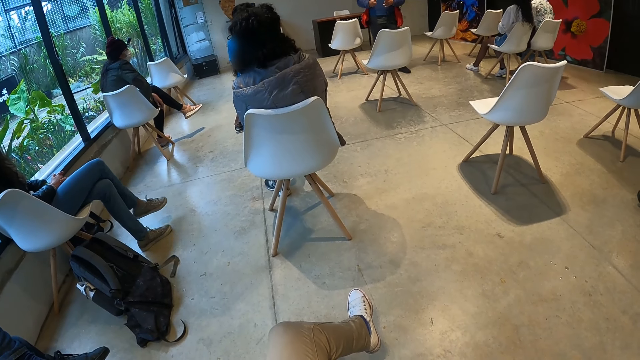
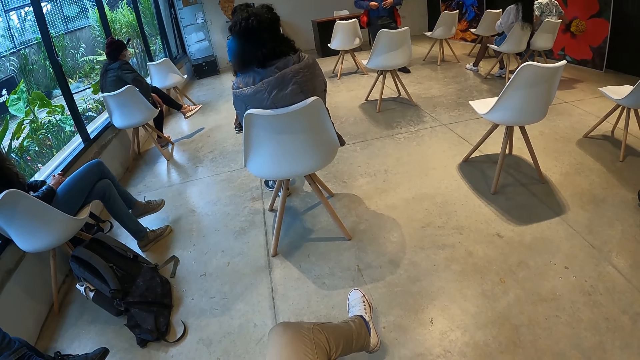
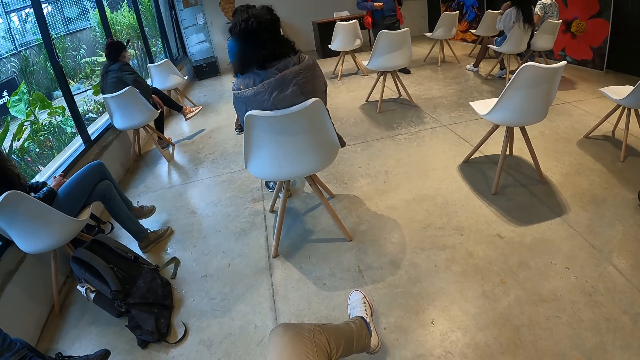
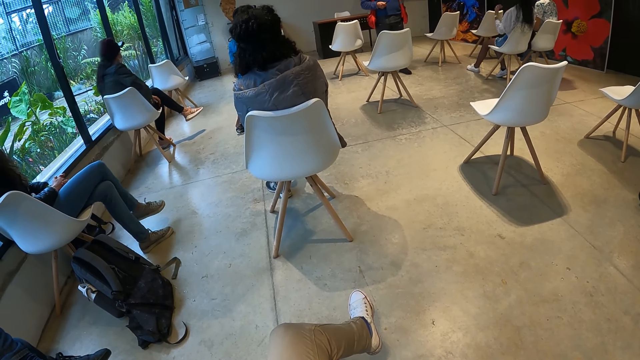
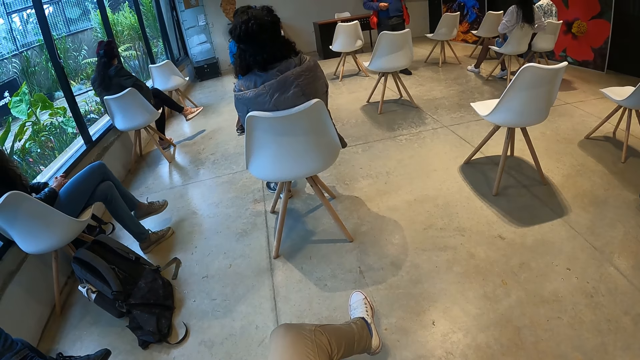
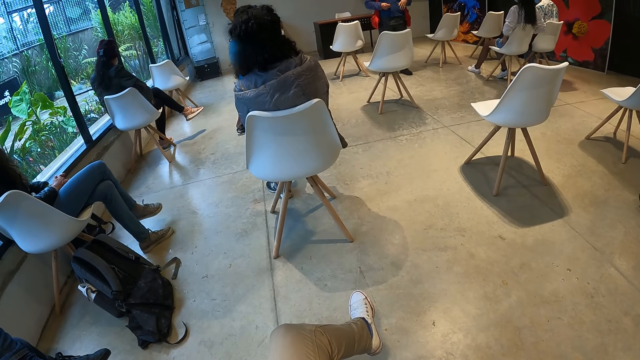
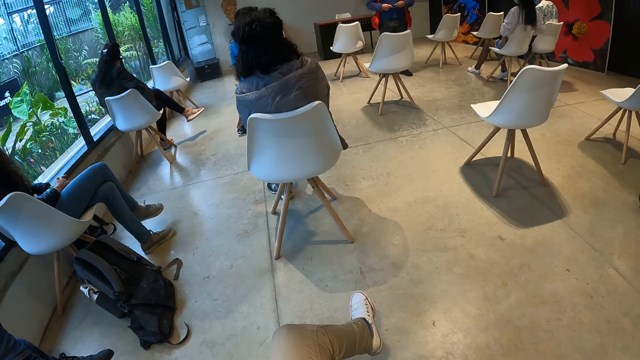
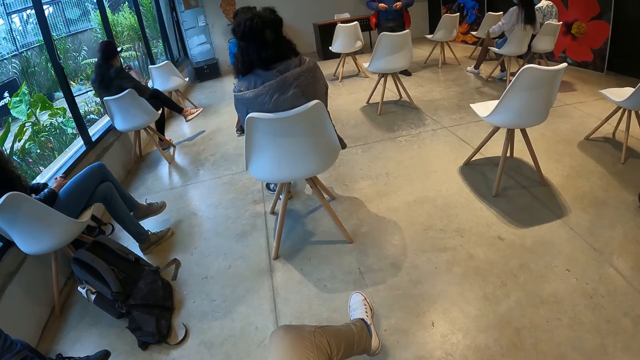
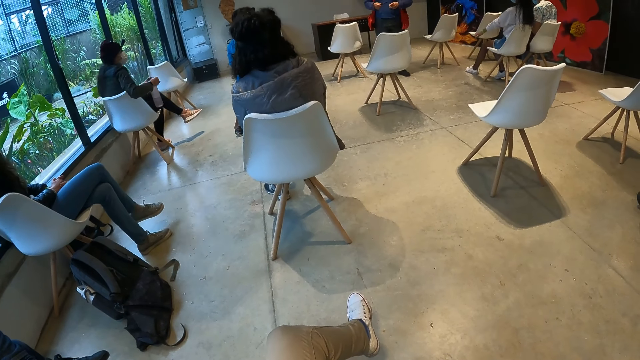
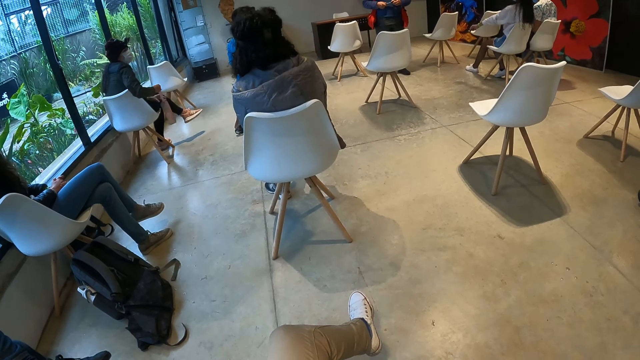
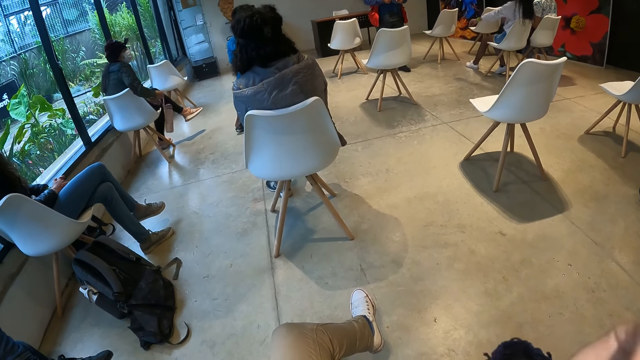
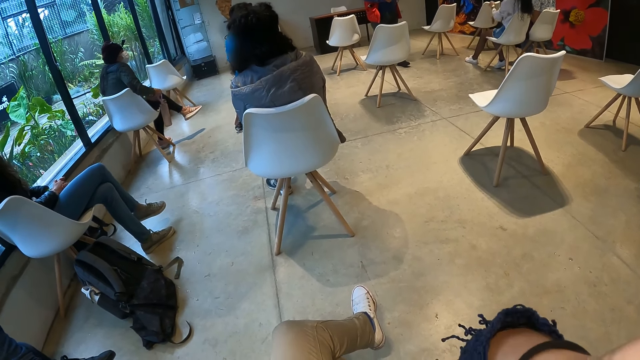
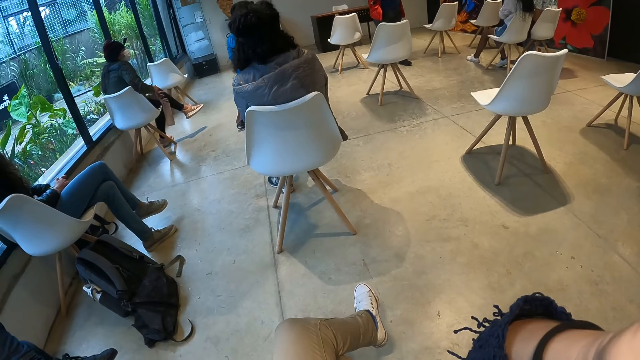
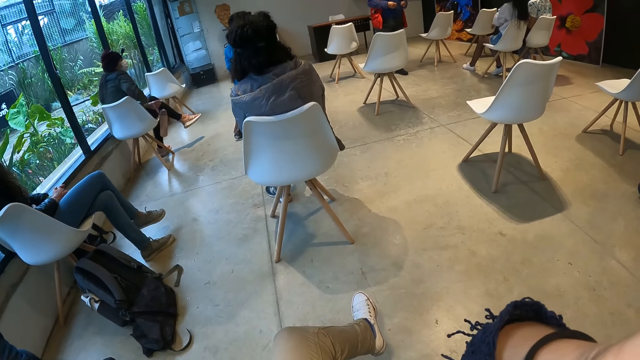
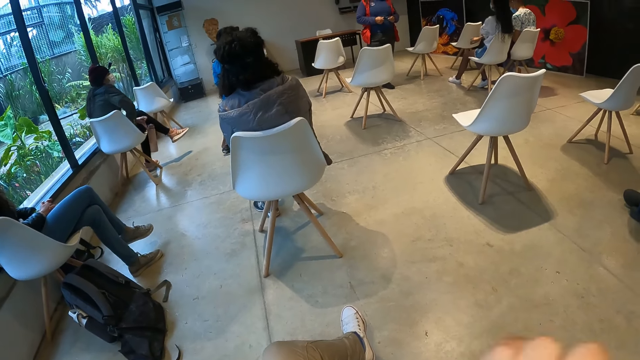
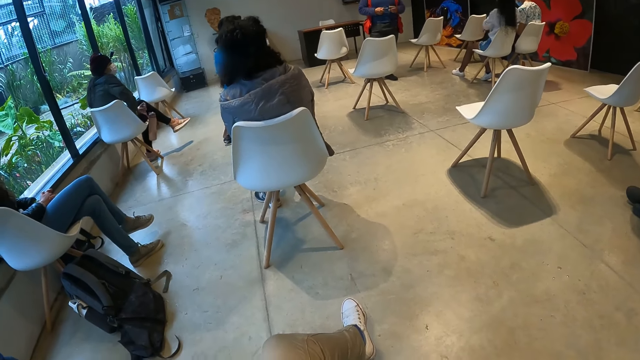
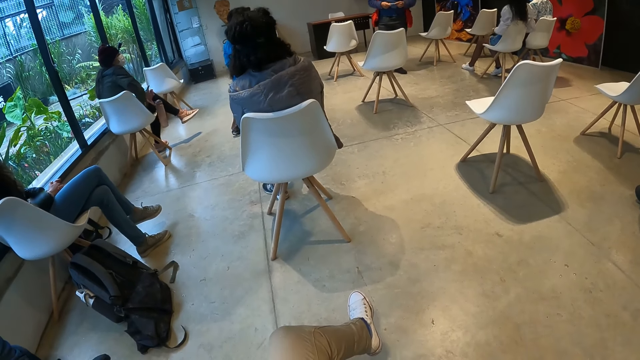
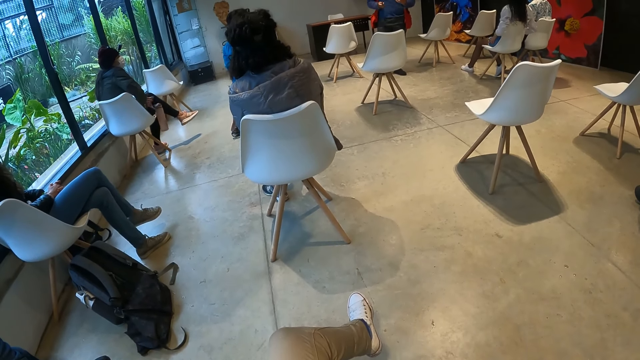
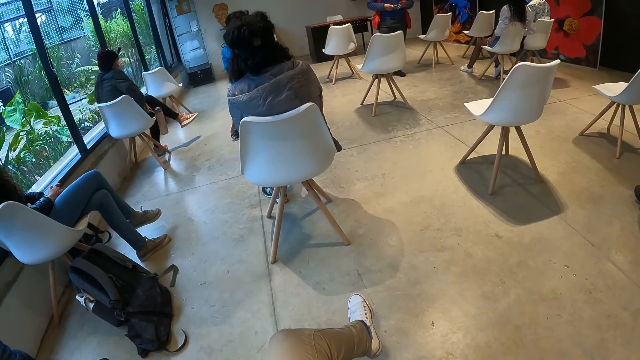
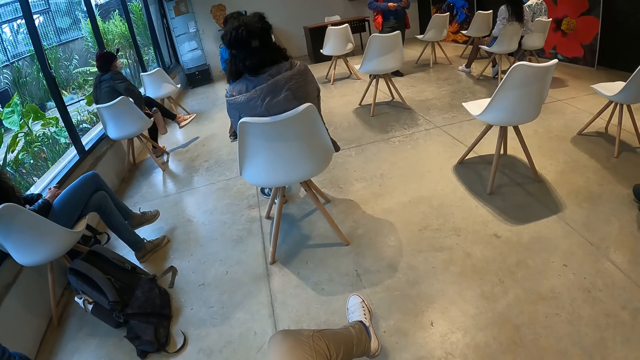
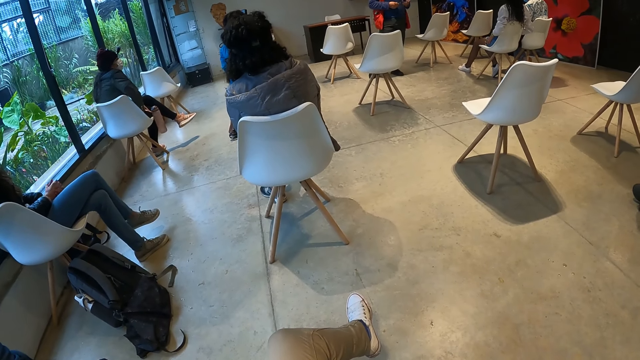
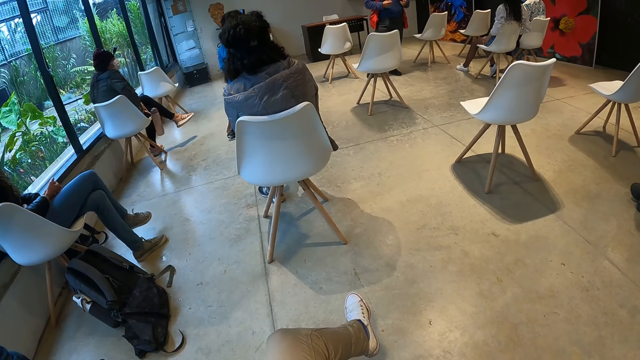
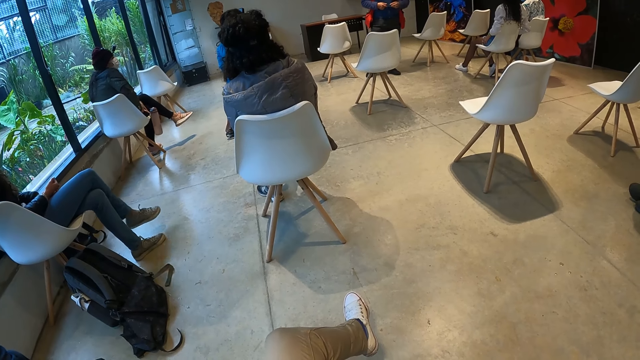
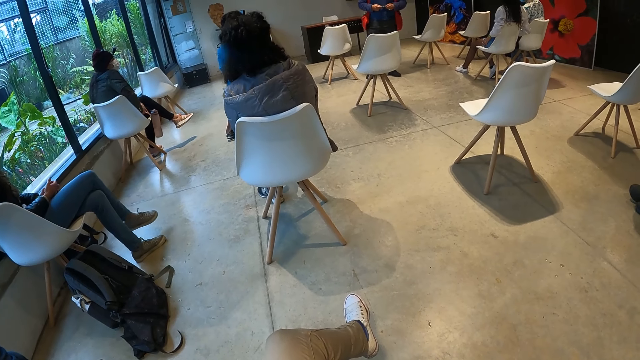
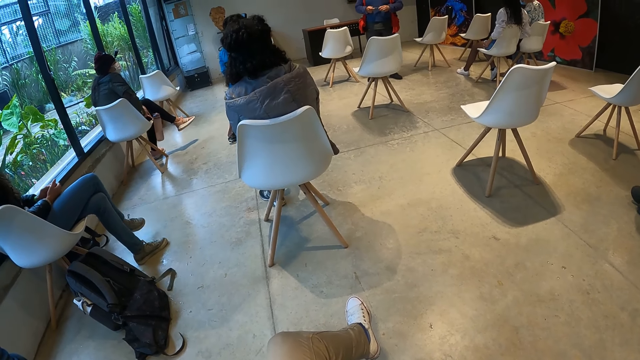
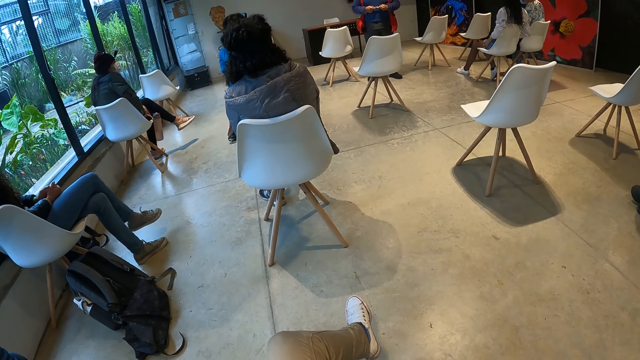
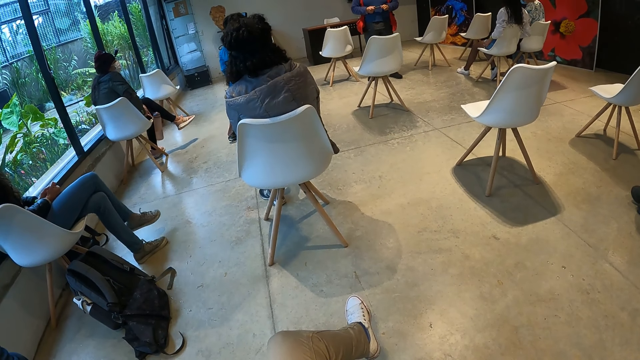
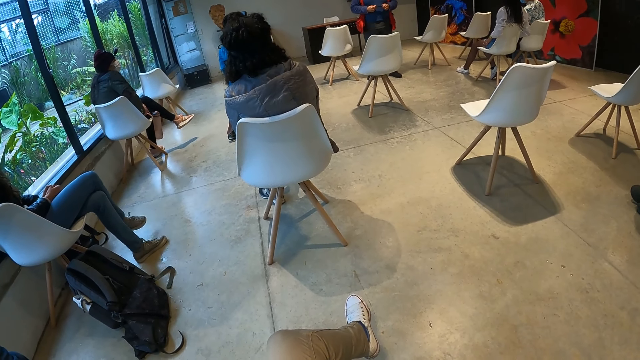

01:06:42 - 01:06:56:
The camera wearer looks around. They adjust the camera. They drop the right hand. They look around. They listen to the lecturer.

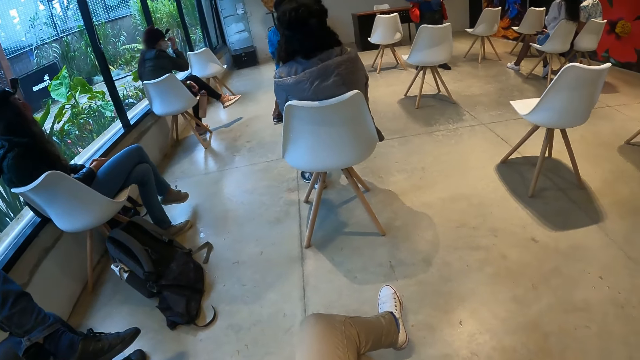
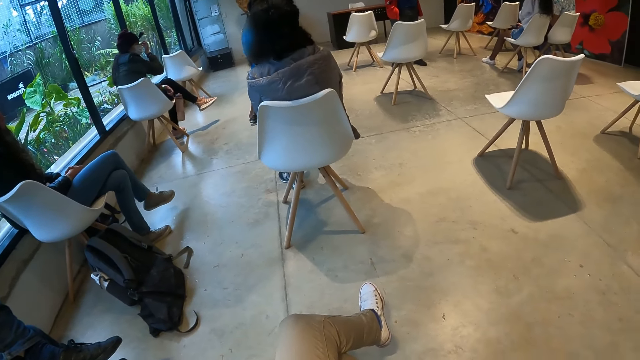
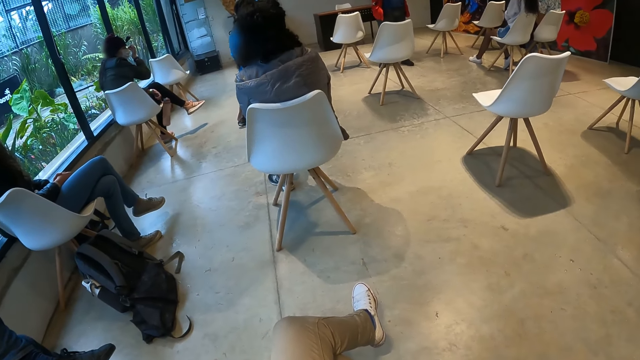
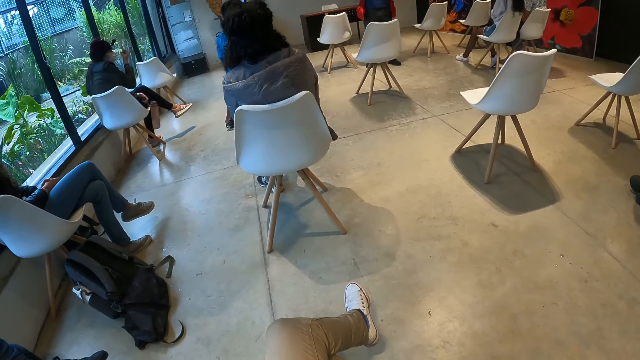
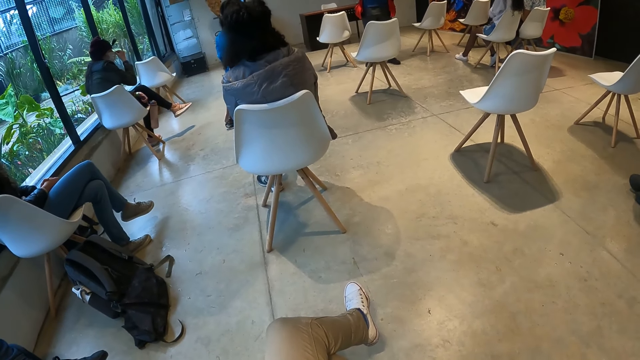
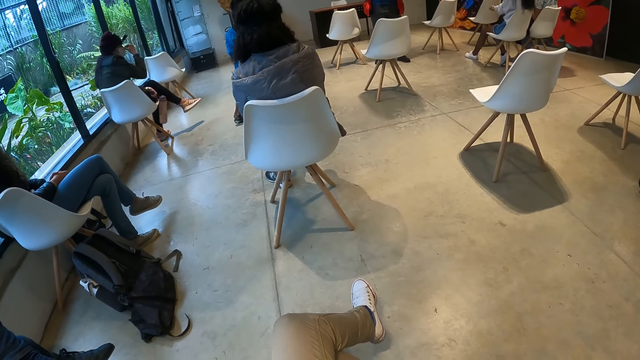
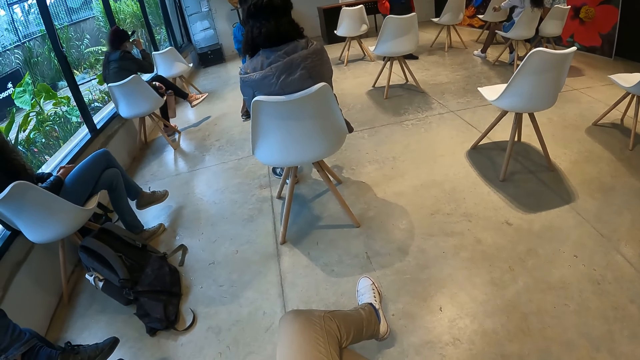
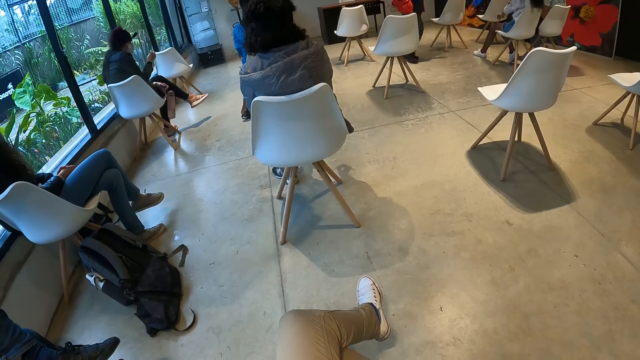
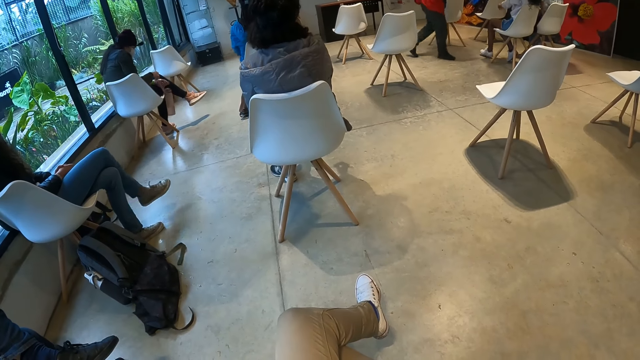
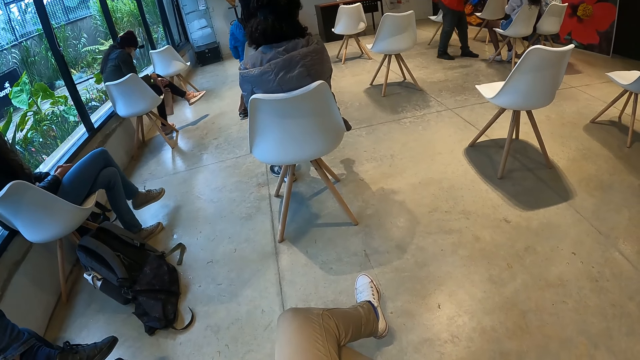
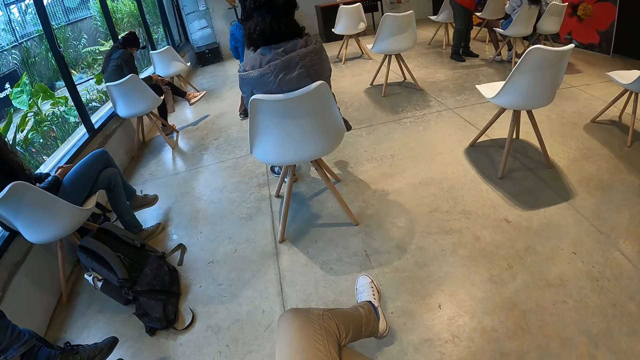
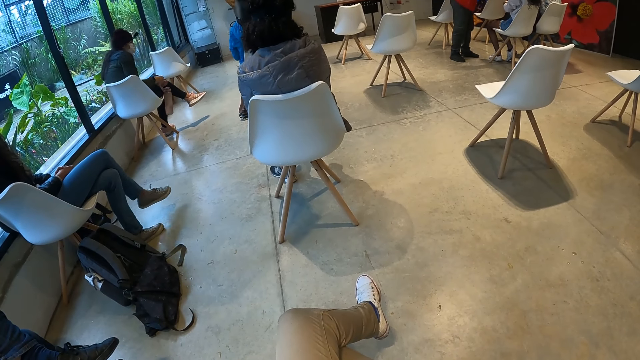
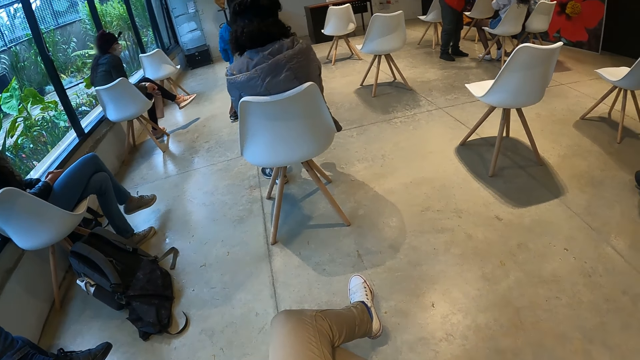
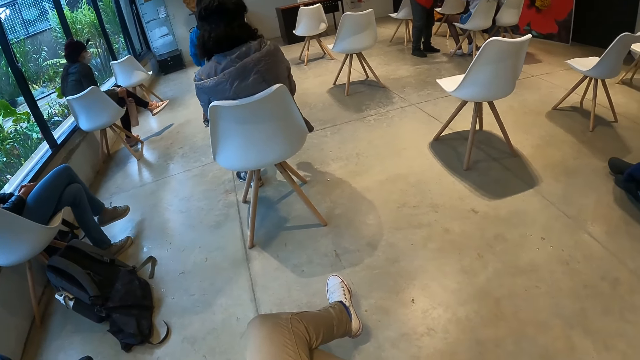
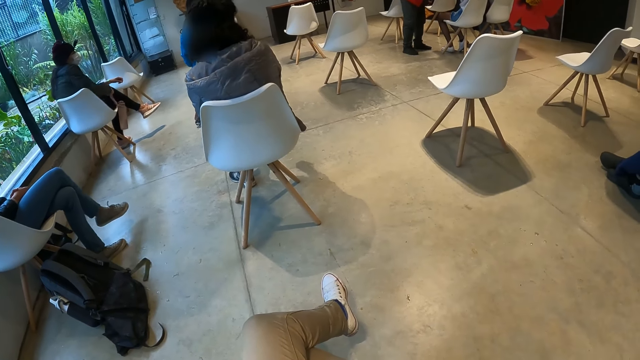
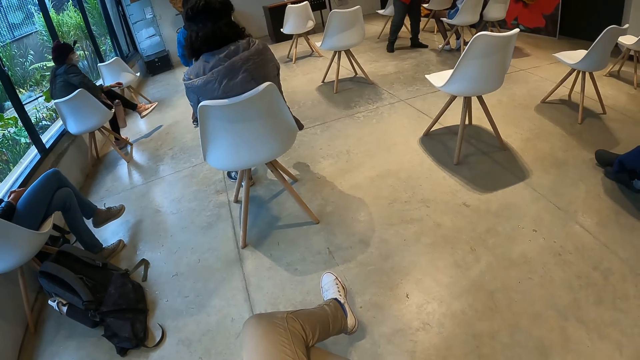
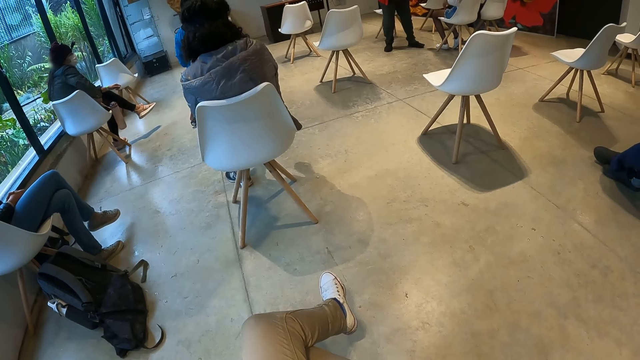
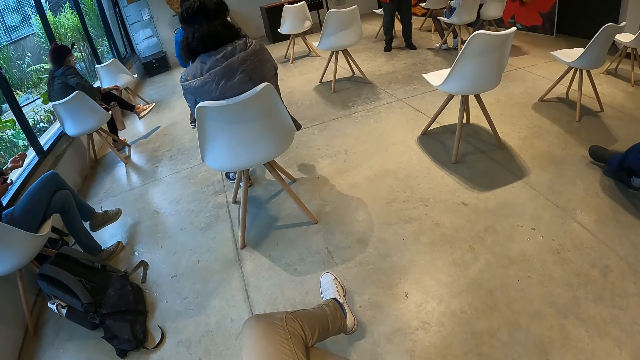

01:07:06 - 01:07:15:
The camera wearer looks at the lecturer.
